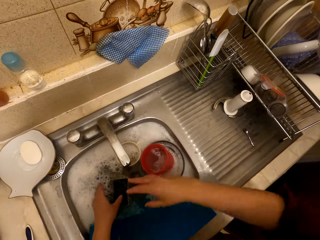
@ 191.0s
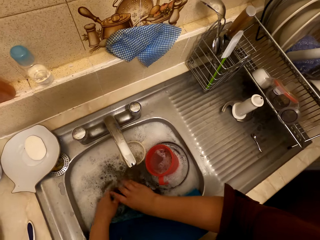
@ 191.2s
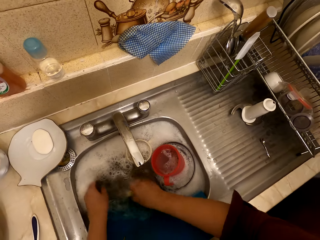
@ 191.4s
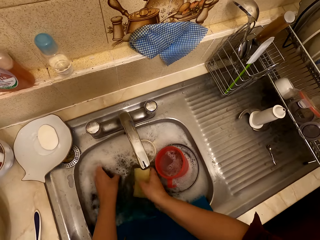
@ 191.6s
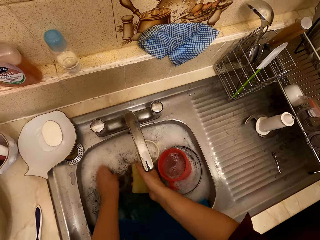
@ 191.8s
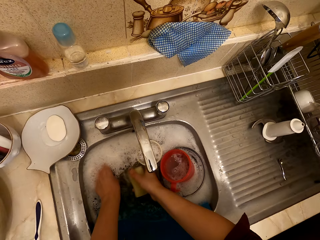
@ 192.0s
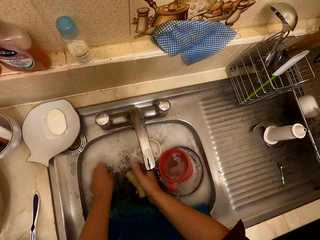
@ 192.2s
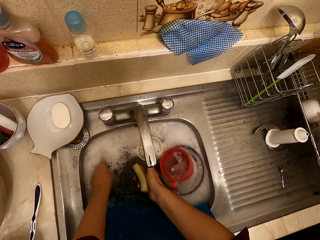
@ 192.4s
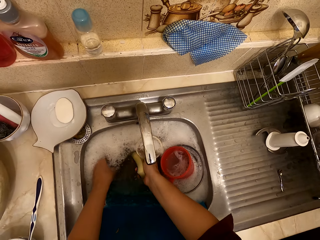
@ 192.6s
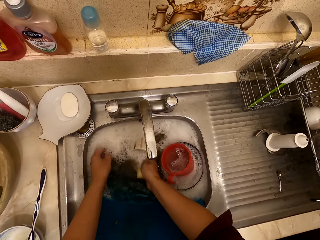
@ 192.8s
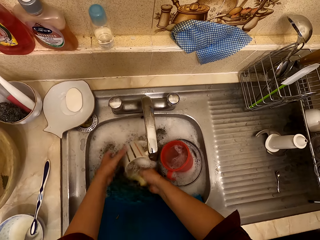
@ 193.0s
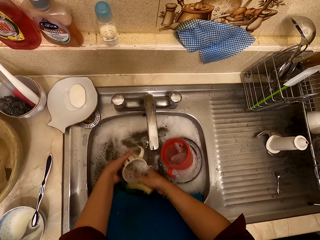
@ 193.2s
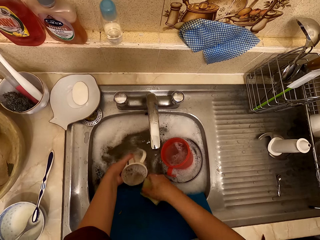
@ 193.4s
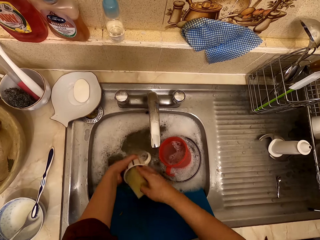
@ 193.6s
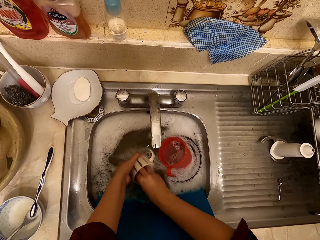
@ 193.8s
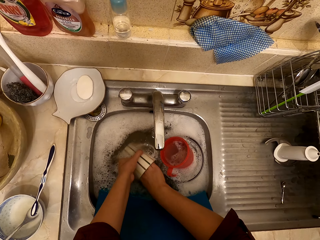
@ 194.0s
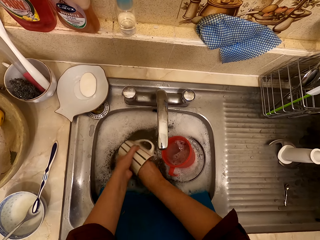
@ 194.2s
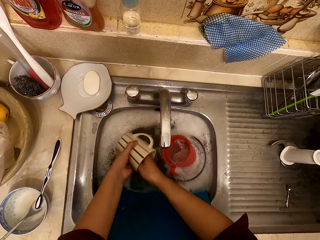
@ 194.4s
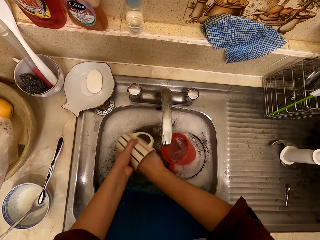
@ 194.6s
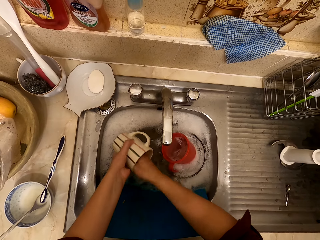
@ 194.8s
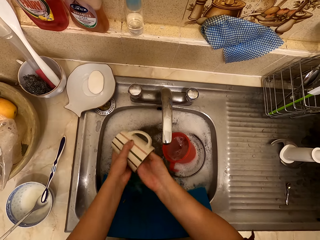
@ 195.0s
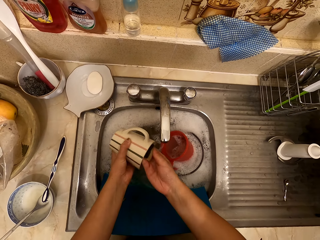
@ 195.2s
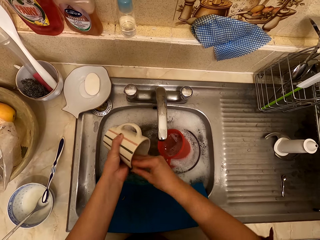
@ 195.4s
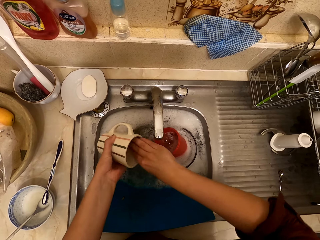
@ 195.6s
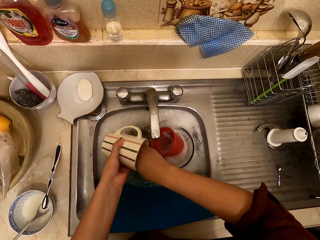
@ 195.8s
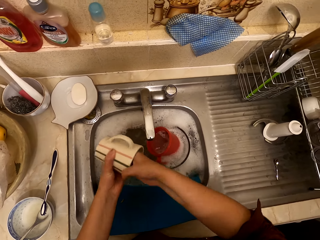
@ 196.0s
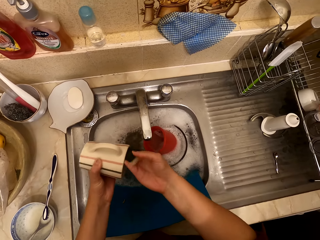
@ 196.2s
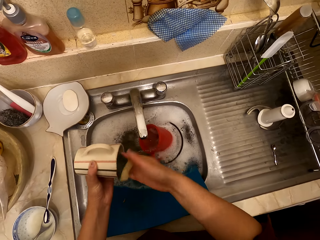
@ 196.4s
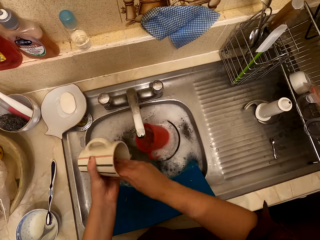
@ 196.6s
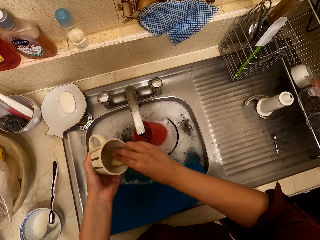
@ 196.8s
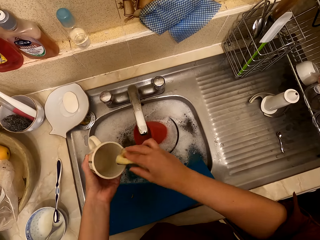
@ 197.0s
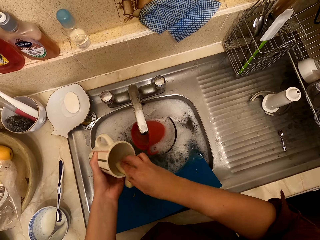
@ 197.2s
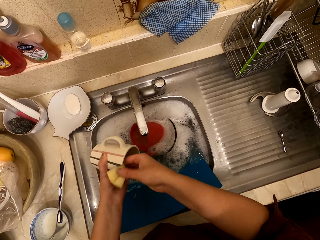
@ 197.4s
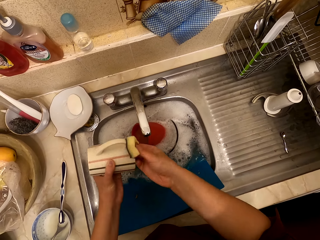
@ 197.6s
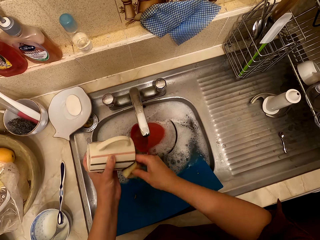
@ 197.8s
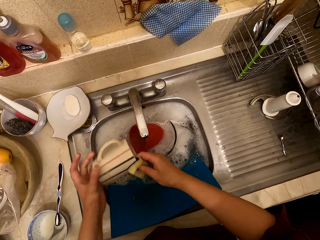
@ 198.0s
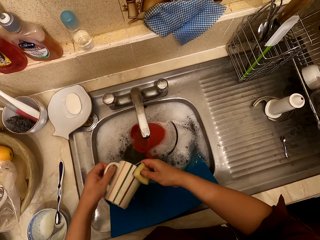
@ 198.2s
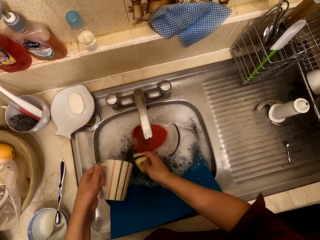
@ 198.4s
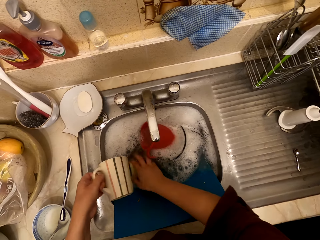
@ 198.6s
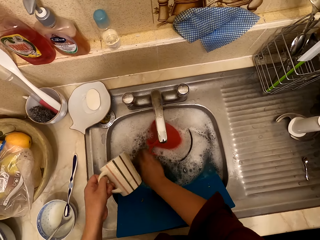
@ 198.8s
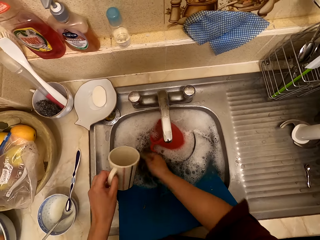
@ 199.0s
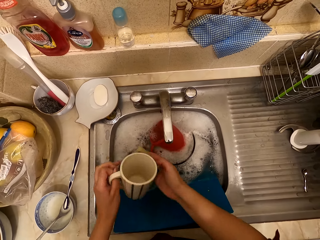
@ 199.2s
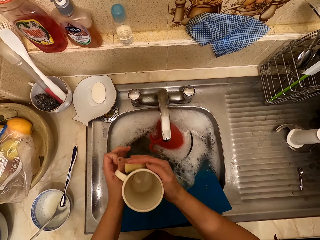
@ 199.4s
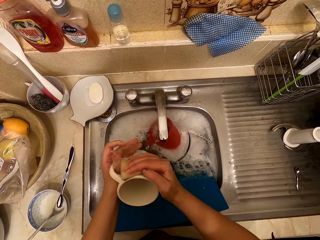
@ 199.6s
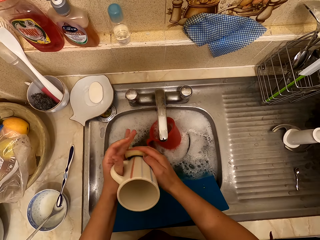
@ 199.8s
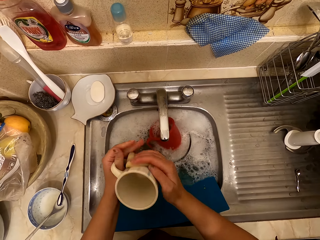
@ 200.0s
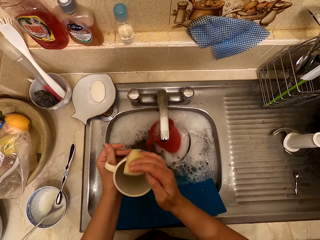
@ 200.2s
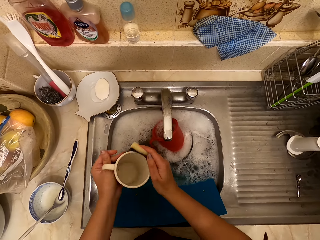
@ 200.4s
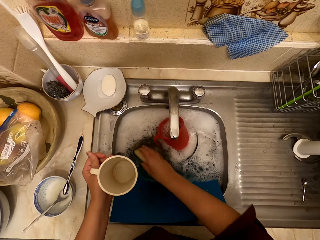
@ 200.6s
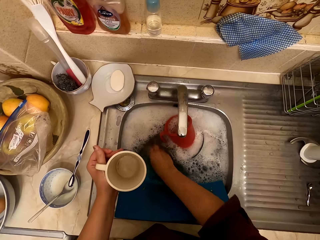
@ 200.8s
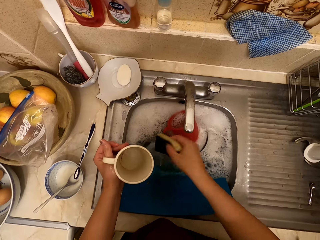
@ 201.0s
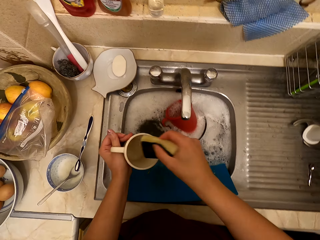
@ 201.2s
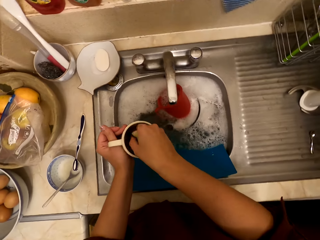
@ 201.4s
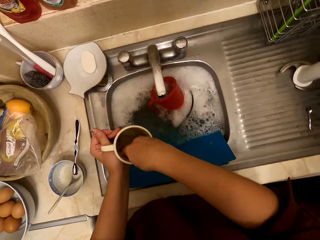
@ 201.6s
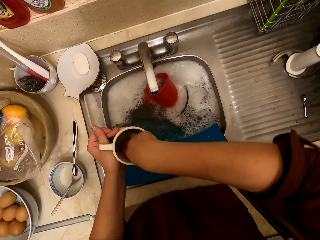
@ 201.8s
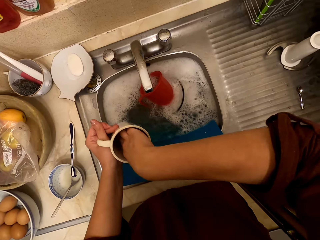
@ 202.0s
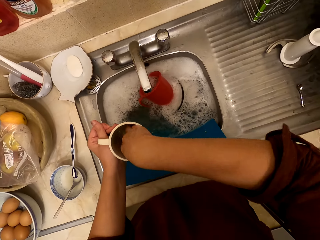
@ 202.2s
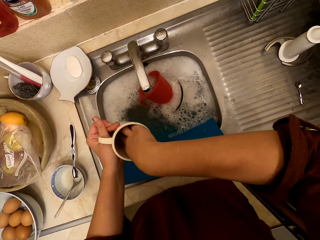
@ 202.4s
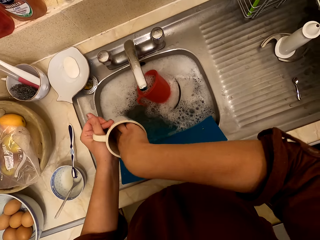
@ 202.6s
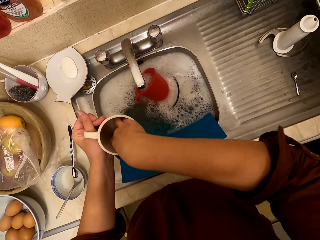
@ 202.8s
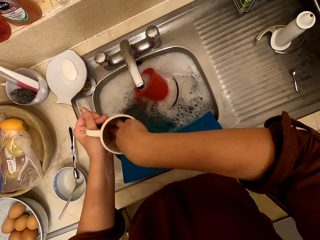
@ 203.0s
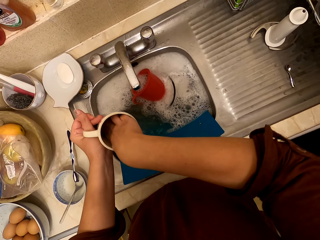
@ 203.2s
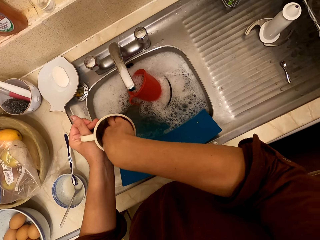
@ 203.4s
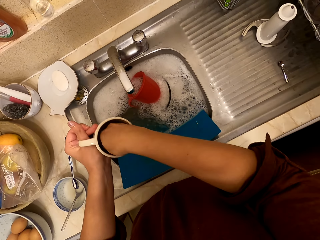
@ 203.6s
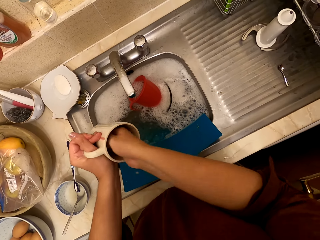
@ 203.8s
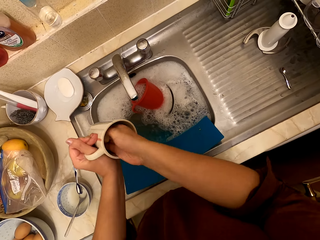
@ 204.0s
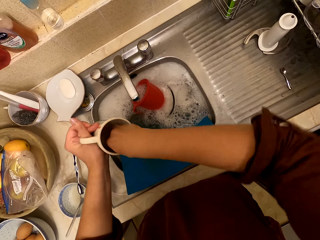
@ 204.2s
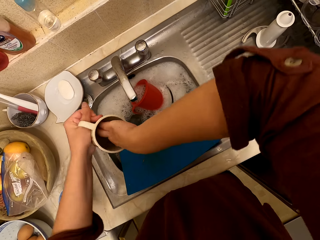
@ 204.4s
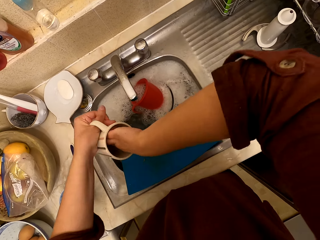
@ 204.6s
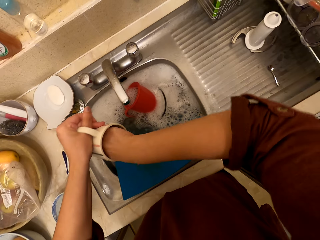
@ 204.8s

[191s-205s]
The camera wearer holds the sponge. They wash the mug or cup with the scouring pad. They dip the sponge in the water, wash the cup, dip the sponge in the water, wash the cup, dip the sponge in the water and wash the cup.

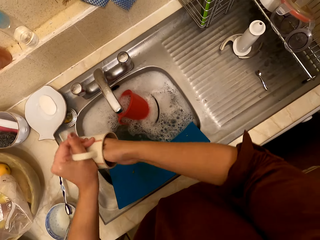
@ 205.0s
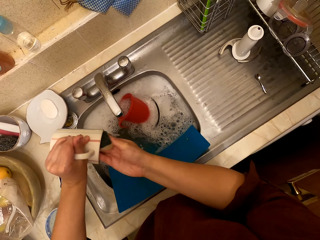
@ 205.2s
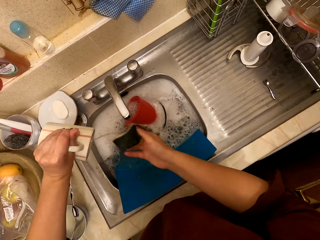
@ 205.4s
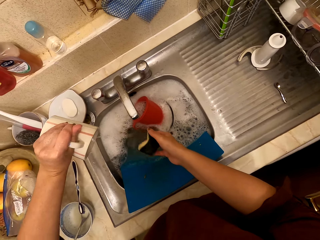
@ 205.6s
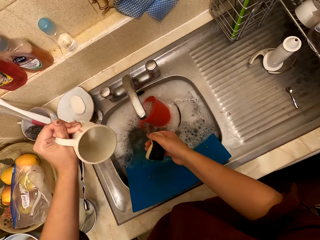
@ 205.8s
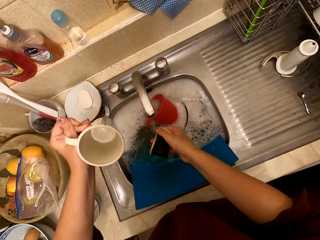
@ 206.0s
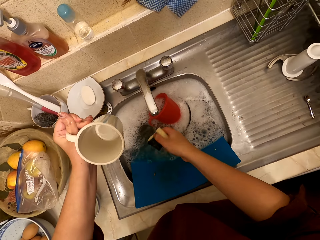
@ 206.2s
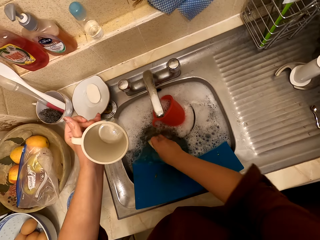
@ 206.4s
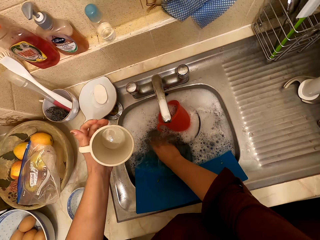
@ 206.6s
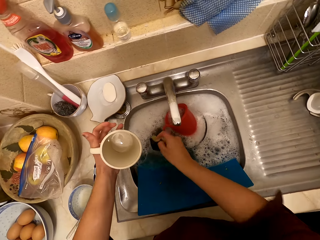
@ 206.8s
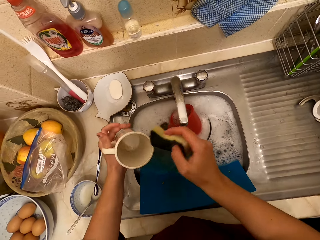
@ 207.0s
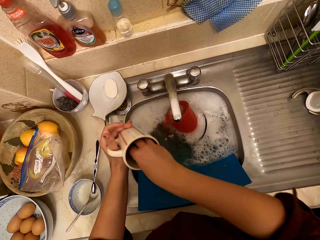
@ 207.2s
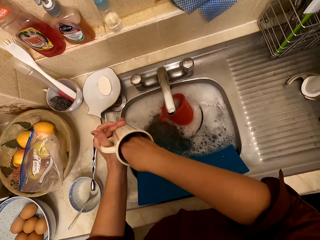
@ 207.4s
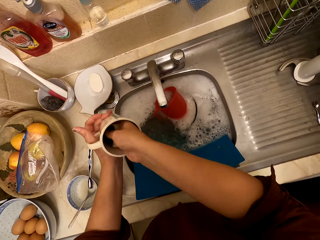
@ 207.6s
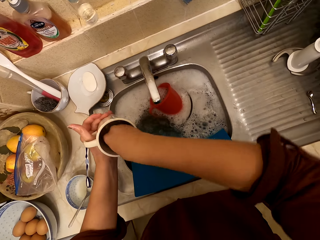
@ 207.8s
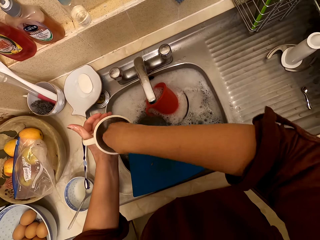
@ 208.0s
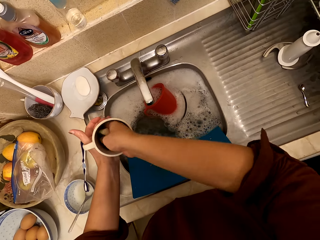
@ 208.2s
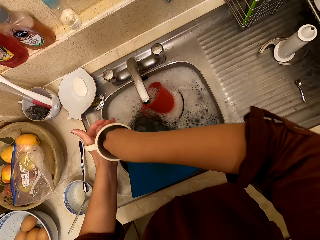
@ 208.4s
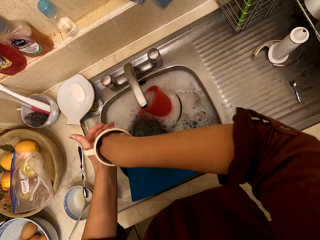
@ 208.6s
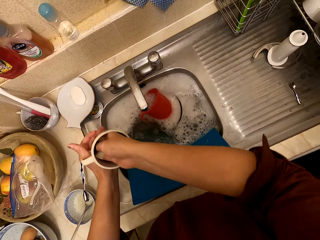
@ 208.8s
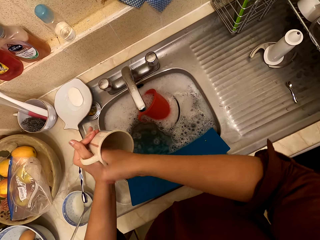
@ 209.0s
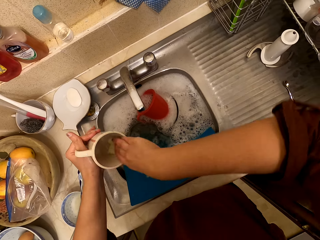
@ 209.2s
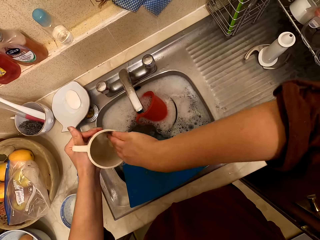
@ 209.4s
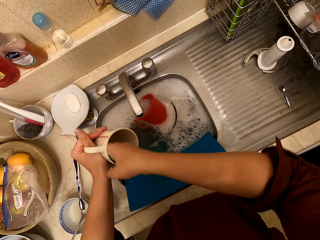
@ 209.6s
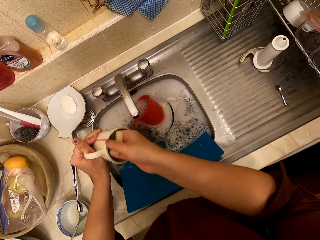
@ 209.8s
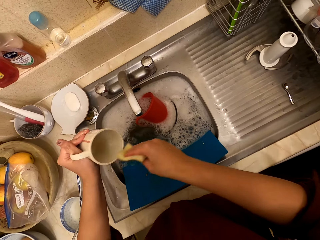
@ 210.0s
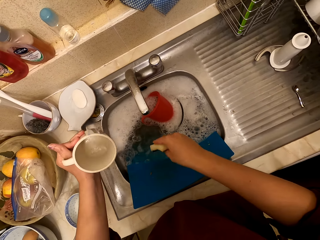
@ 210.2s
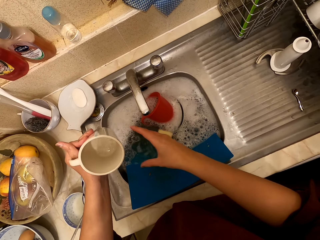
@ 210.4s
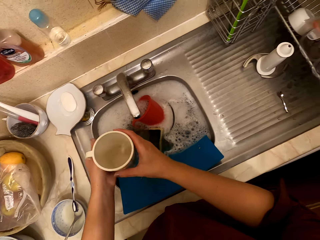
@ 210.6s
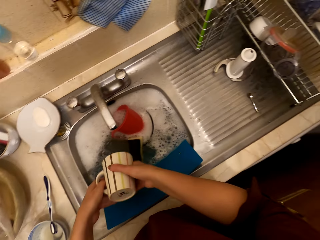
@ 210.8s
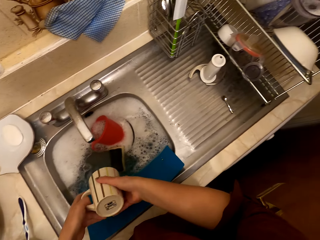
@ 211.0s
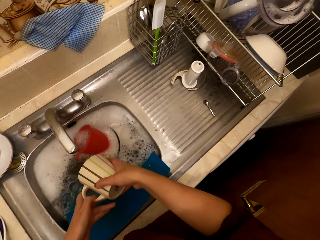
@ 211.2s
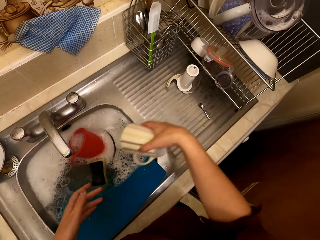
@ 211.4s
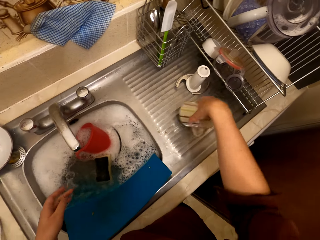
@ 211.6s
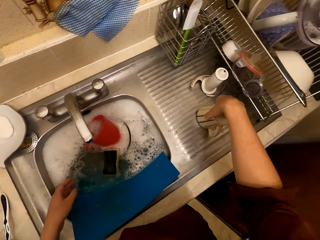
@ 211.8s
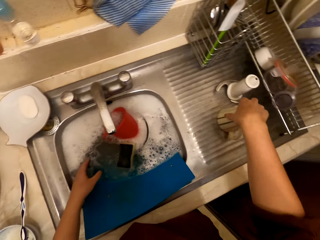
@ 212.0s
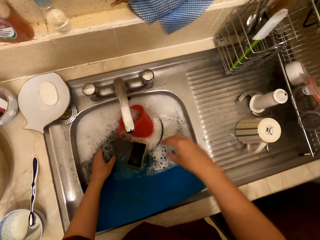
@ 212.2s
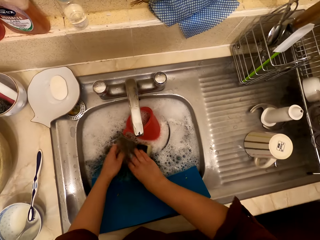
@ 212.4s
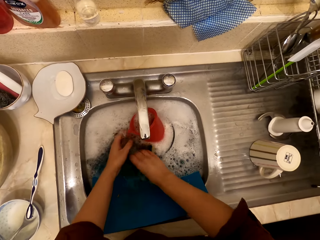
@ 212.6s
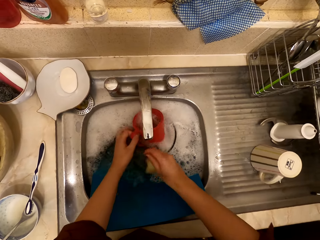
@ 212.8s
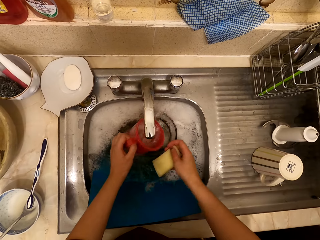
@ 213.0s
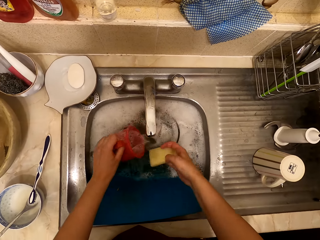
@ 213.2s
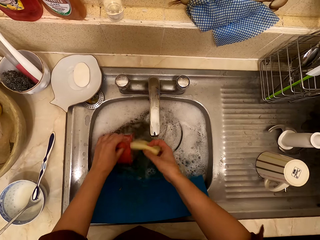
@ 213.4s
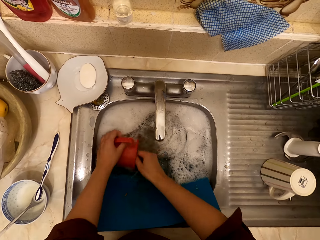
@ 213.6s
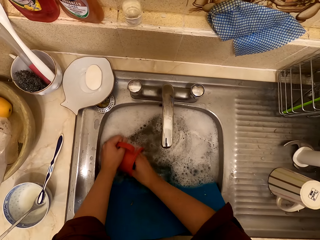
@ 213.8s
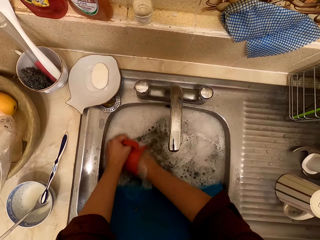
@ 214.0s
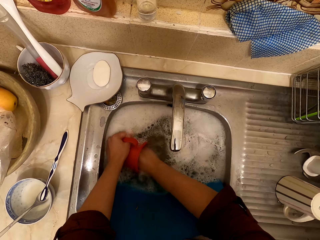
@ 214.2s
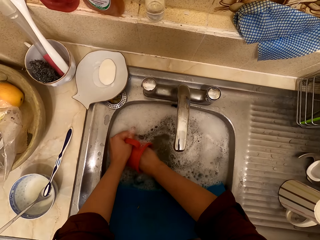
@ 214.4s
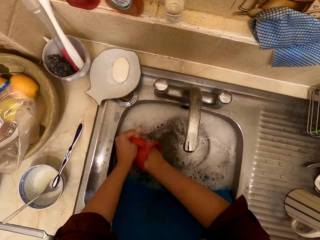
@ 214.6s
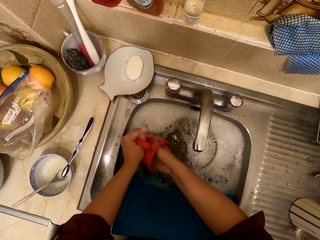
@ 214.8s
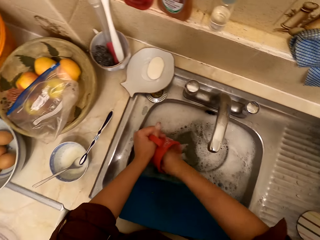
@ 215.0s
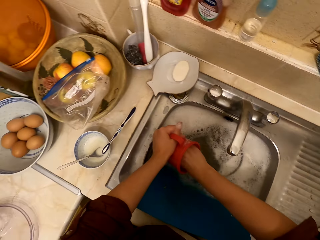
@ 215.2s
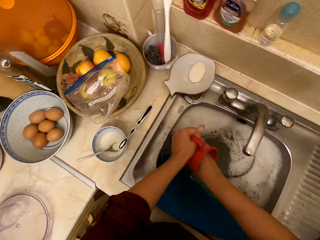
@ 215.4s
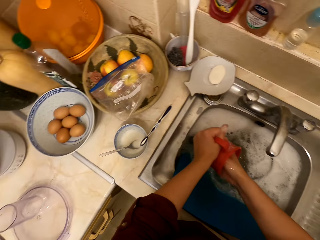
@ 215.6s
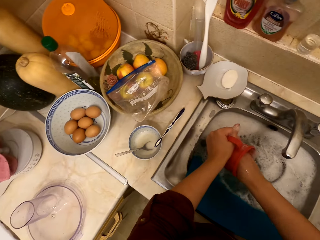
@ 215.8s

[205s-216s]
The camera wearer dips the sponge in the water and washes the cup. They drop the sponge. They pour water from the cup. They put the mug on the sink counter. They hold the sponge. They wash the cup or jug with the scouring pad.
